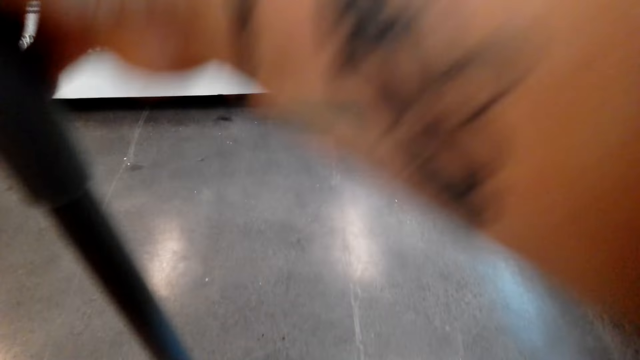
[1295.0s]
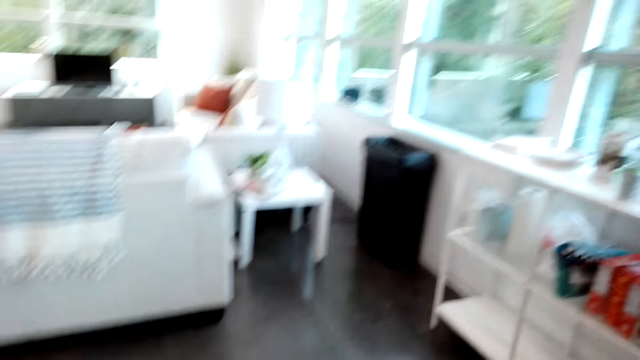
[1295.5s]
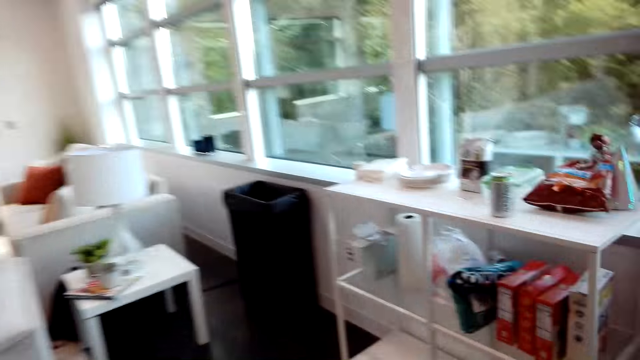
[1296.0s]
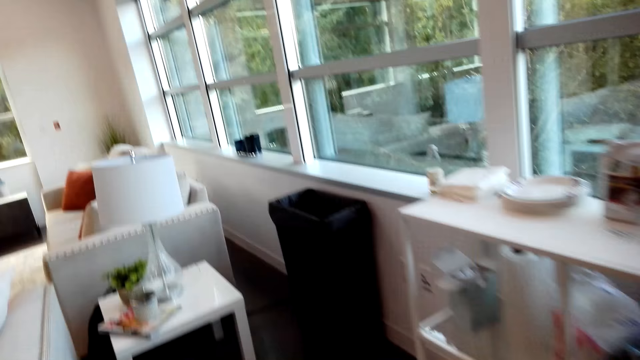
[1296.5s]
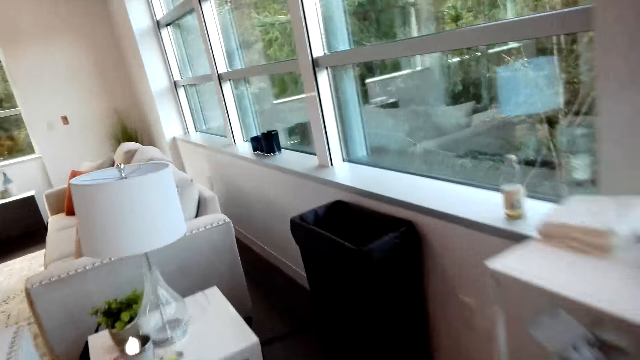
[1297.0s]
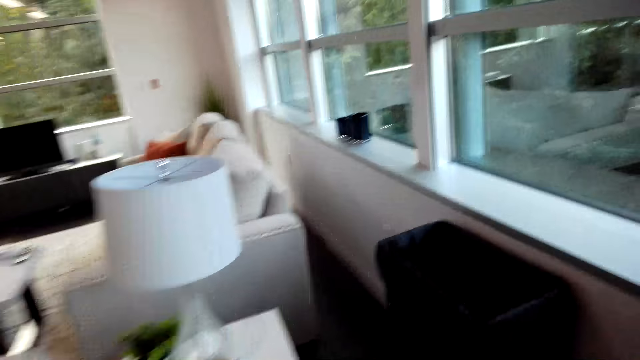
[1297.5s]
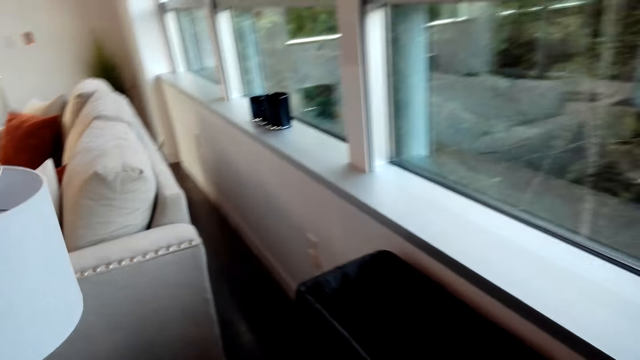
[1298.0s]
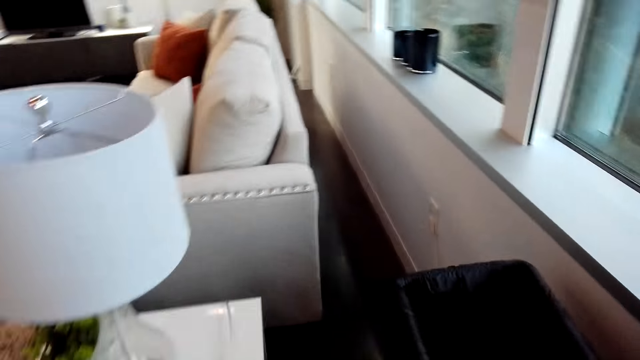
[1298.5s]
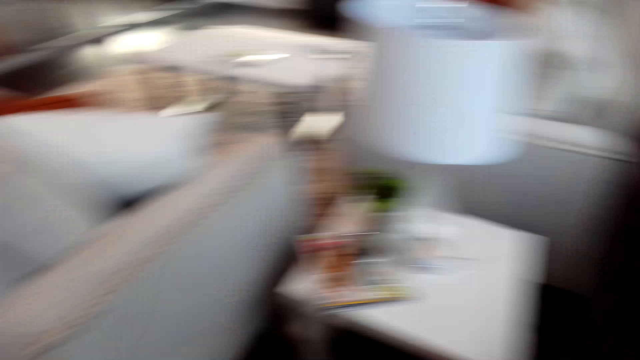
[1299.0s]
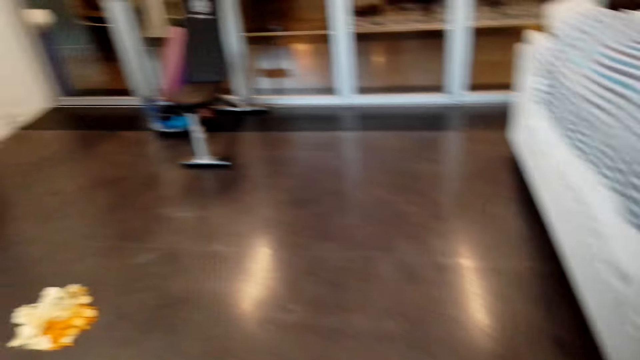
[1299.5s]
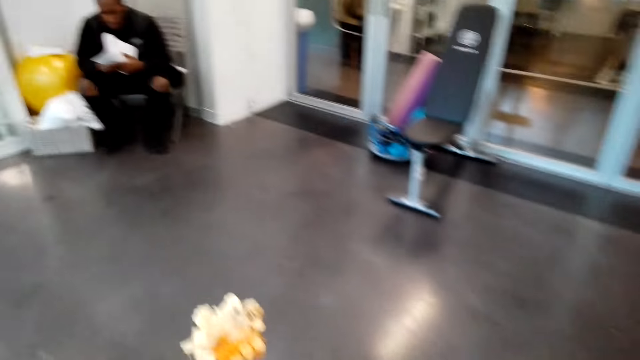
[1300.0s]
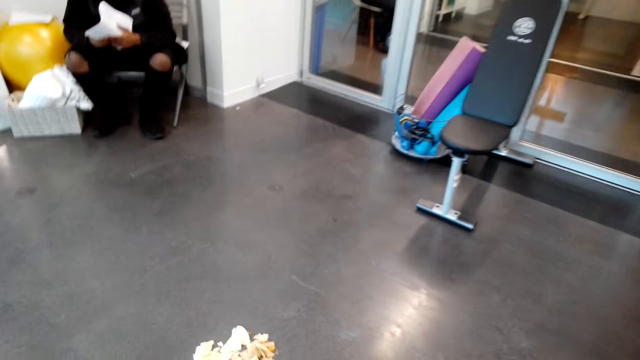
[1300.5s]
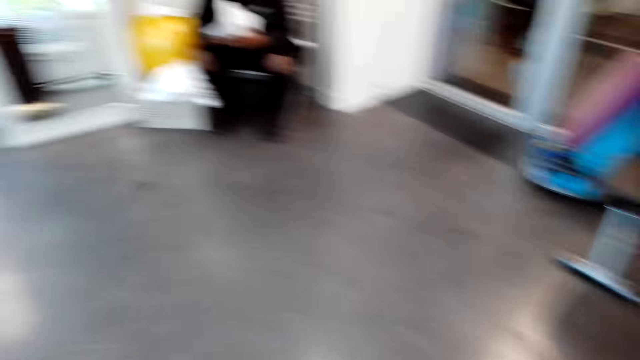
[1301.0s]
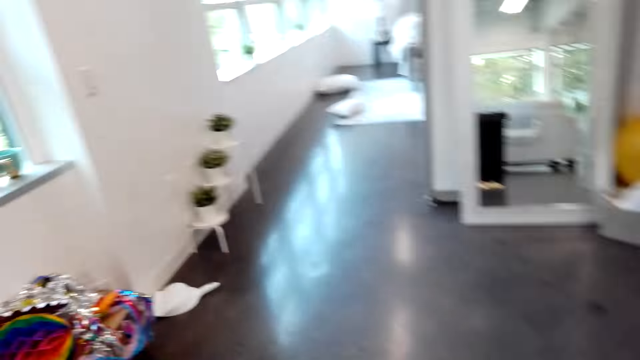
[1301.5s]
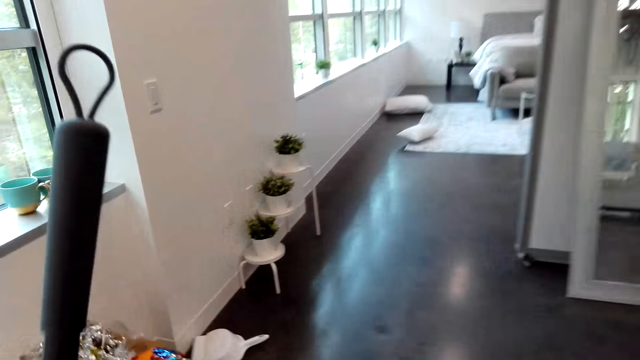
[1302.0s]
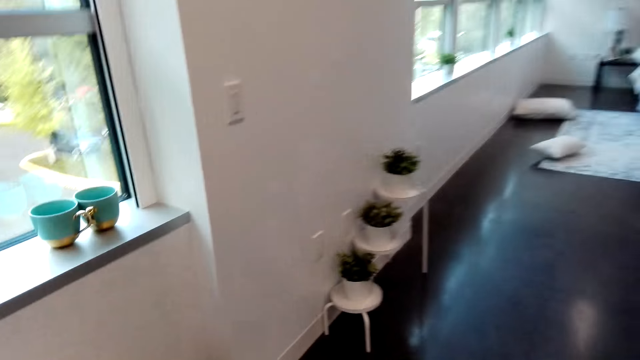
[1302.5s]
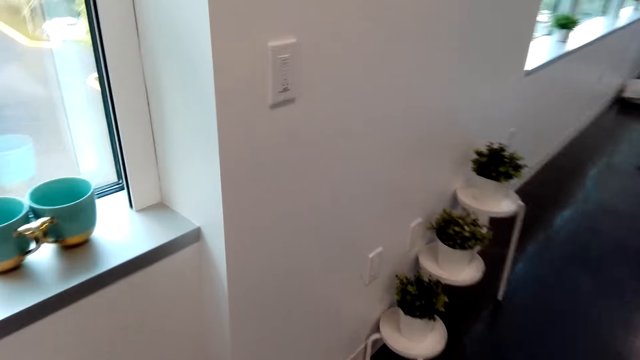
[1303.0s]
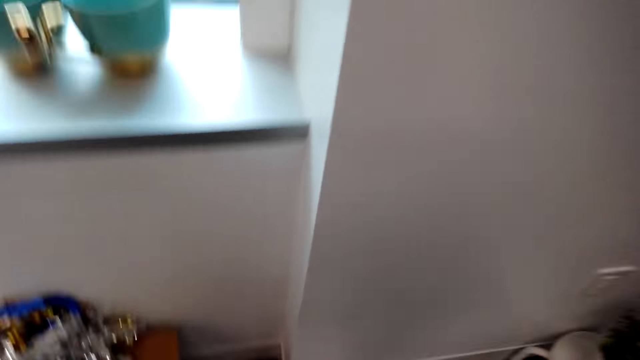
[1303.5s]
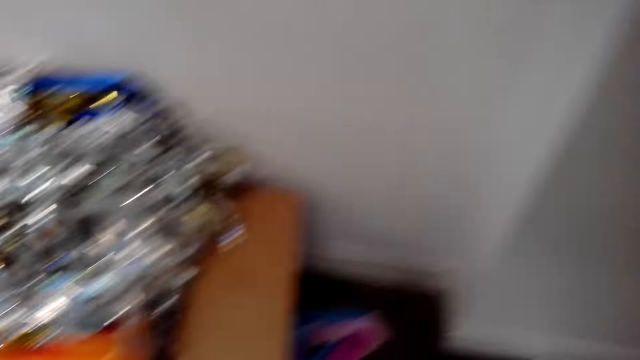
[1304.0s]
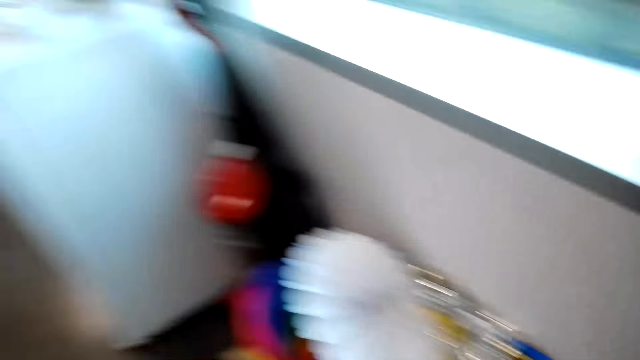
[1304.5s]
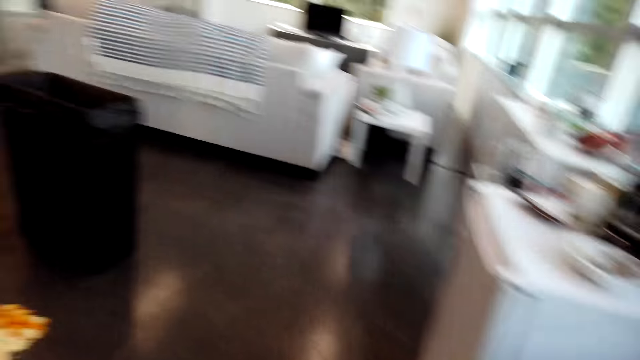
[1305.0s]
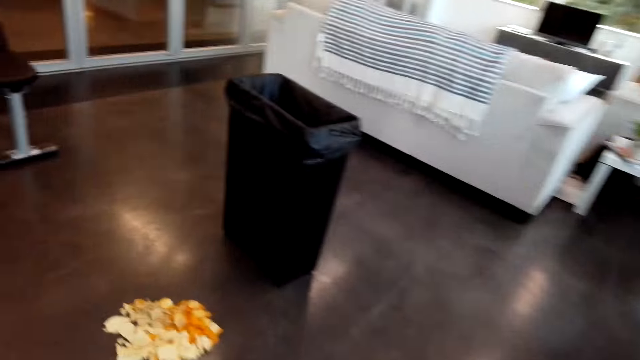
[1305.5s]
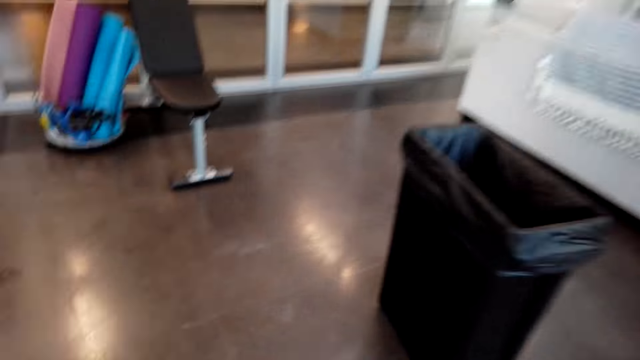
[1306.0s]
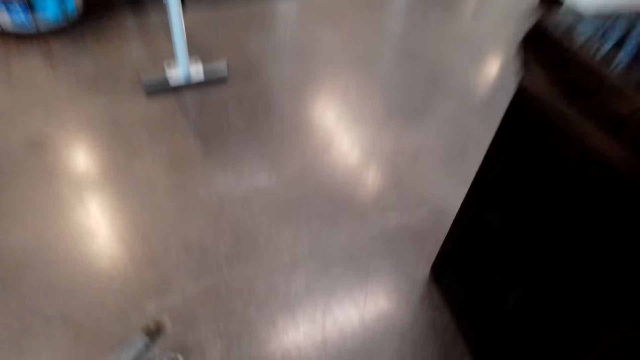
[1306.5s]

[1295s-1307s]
The camera wearer walks around the apartment. They pull the trashcan. They pick the dustpan from the floor.

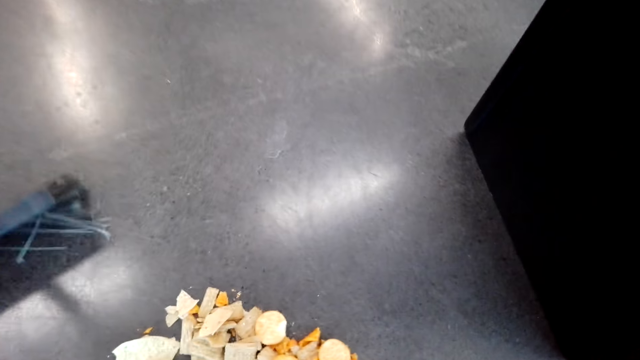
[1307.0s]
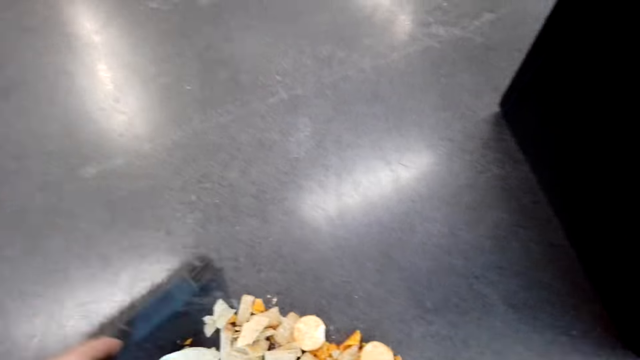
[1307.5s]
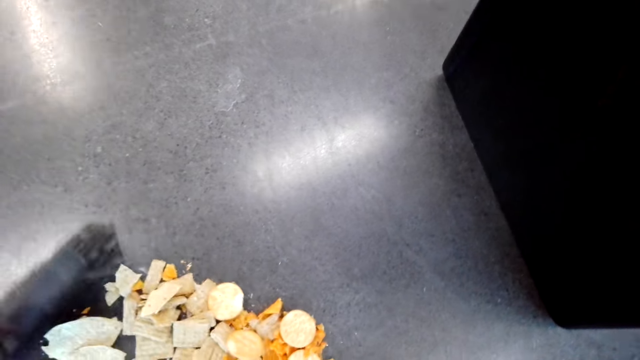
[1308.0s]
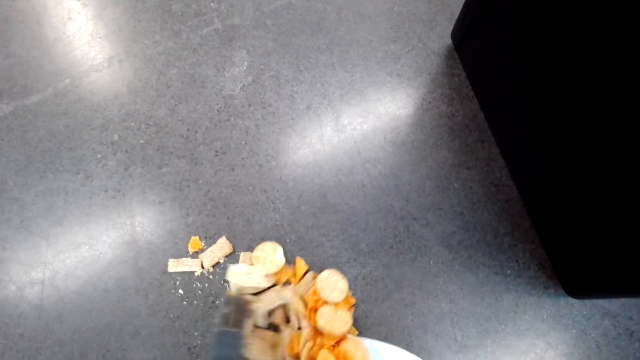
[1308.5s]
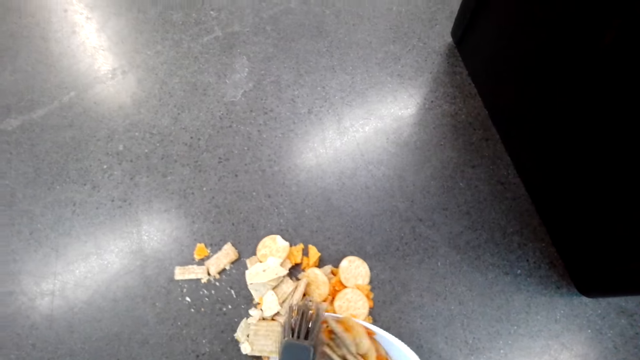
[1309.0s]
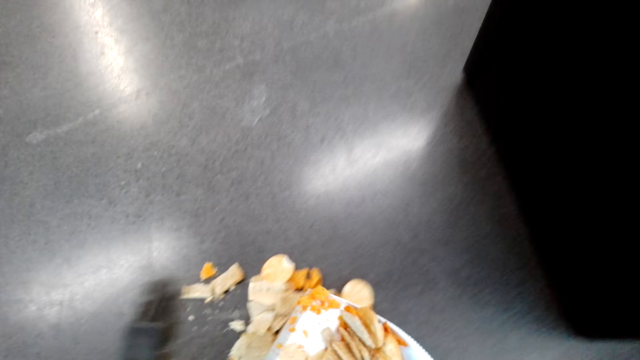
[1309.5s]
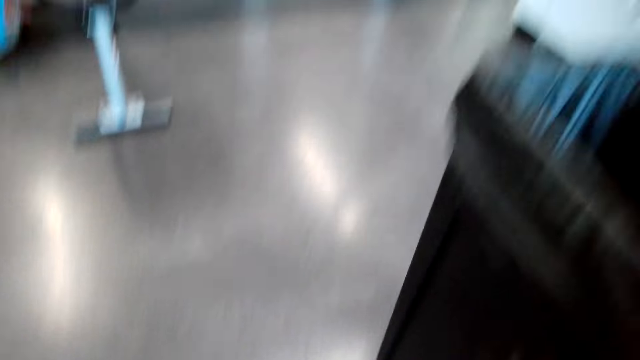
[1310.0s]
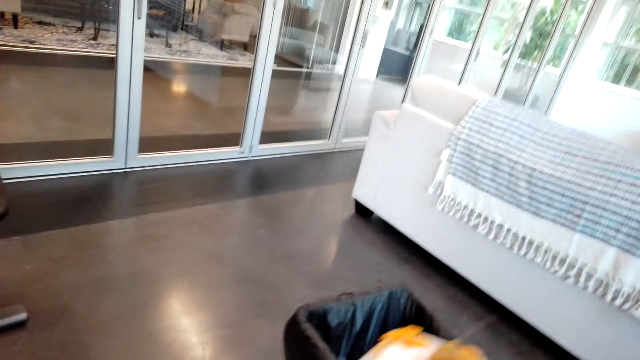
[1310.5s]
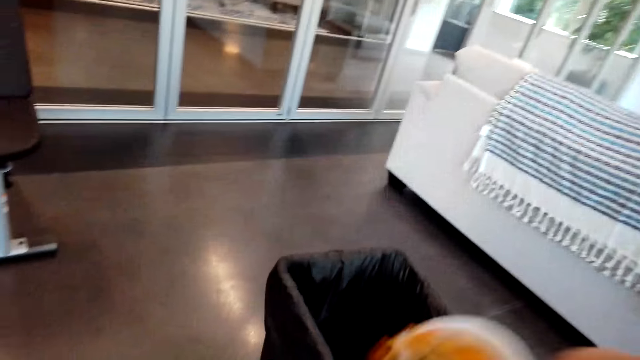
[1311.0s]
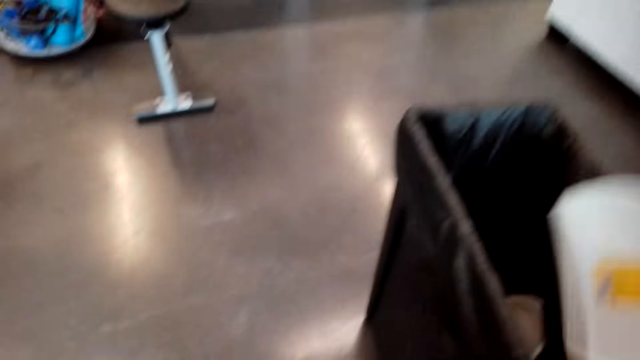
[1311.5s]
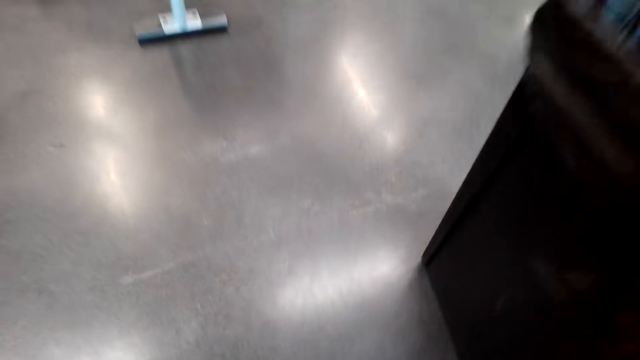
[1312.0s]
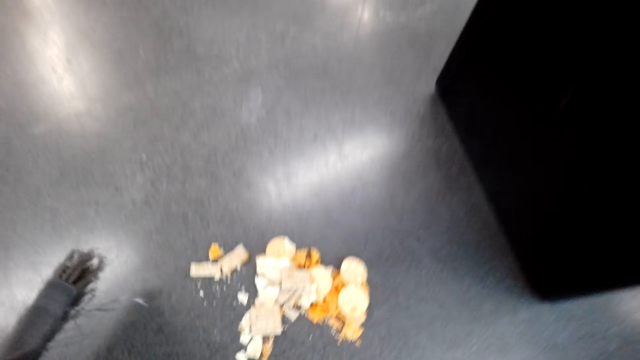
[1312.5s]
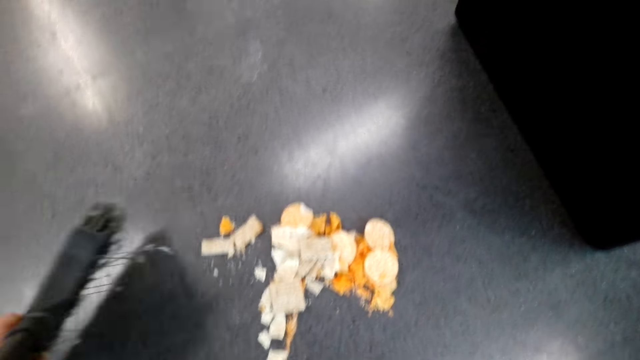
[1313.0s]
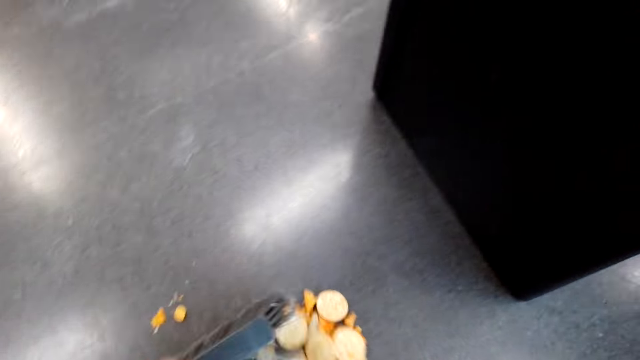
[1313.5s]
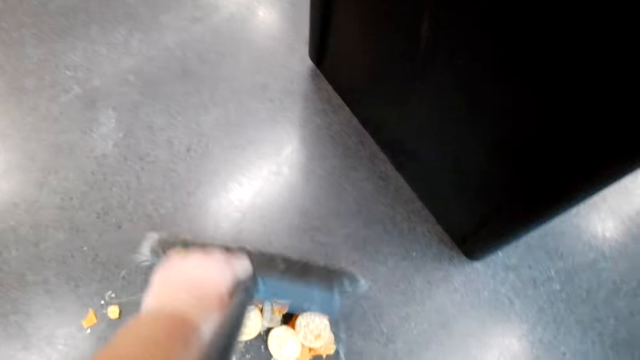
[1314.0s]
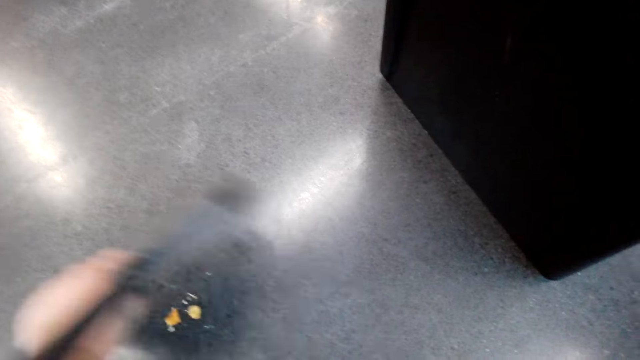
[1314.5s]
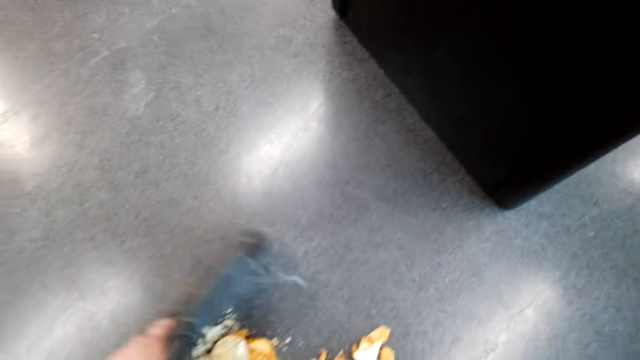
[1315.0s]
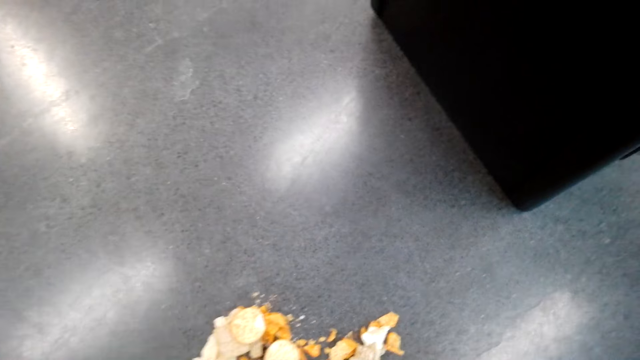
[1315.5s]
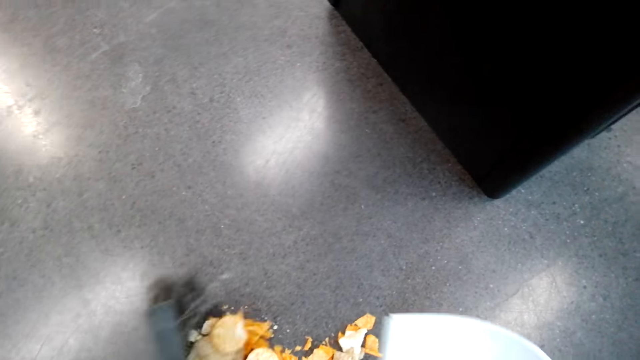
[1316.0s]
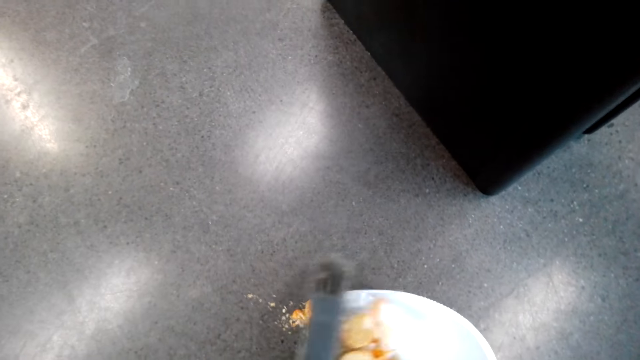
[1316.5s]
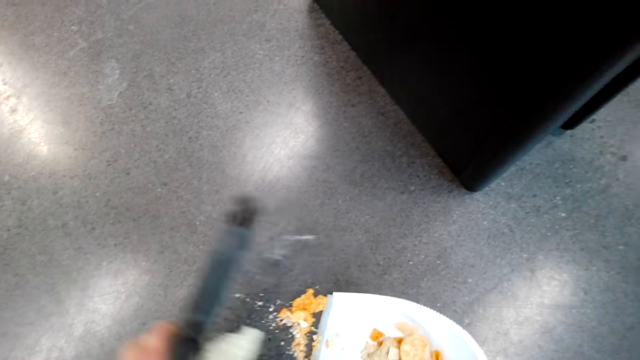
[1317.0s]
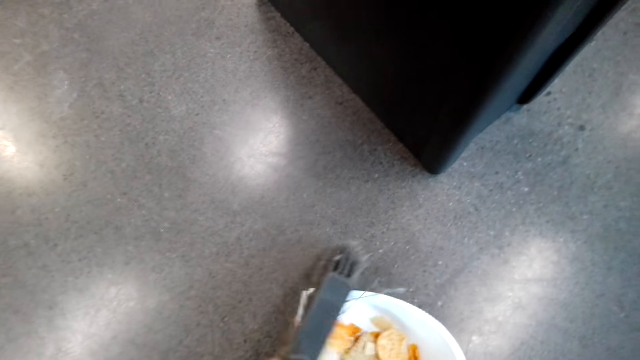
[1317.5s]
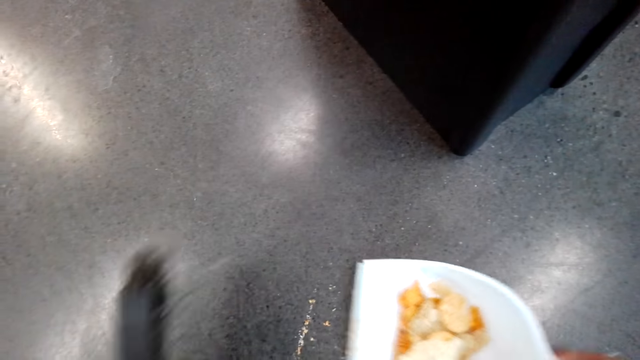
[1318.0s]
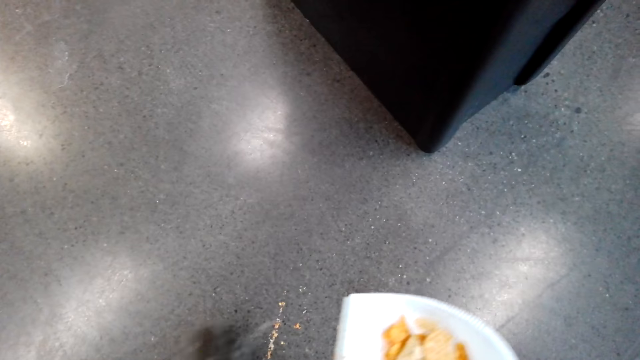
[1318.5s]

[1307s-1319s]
The camera wearer collects dirt in the dustpan. They throw the dirt in the trashcan. They collect dirt in the dustpan.
